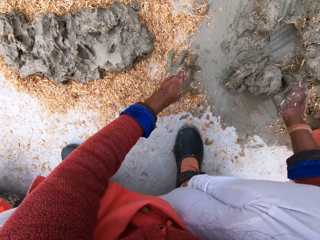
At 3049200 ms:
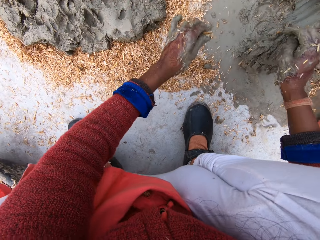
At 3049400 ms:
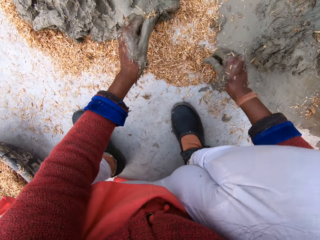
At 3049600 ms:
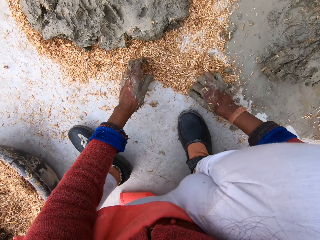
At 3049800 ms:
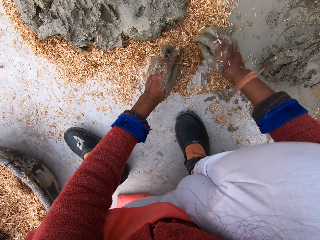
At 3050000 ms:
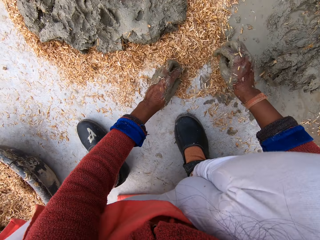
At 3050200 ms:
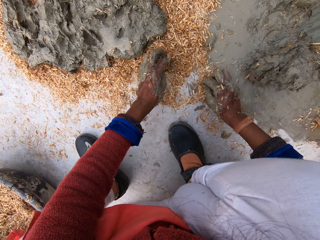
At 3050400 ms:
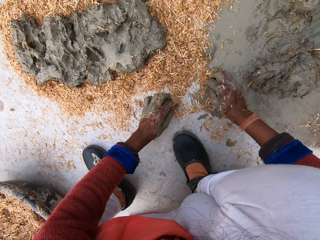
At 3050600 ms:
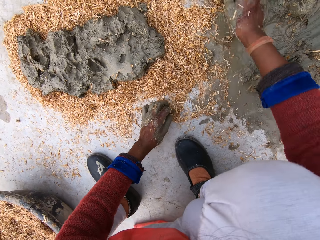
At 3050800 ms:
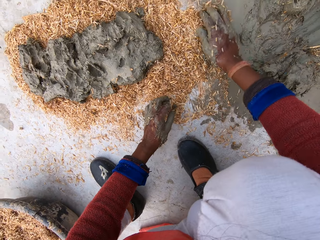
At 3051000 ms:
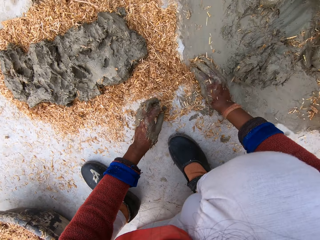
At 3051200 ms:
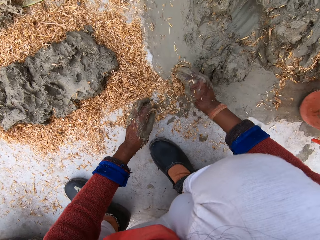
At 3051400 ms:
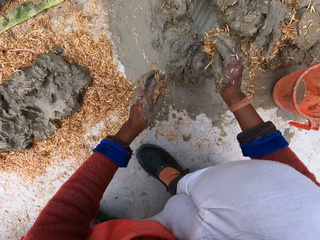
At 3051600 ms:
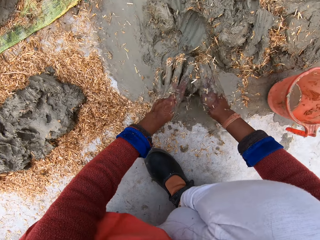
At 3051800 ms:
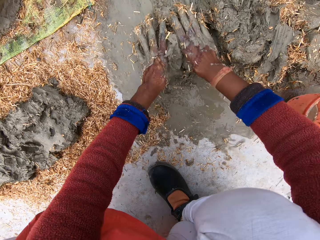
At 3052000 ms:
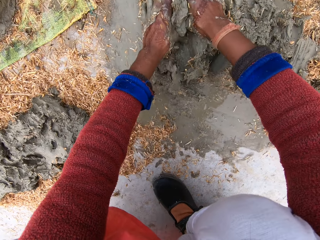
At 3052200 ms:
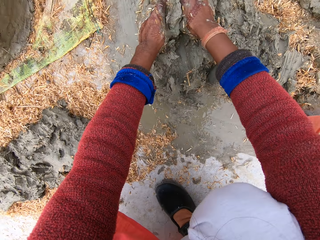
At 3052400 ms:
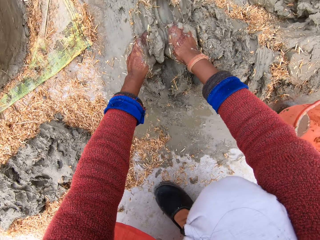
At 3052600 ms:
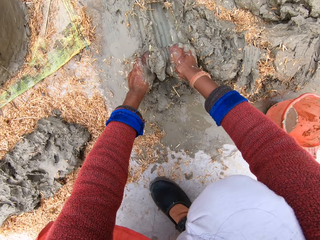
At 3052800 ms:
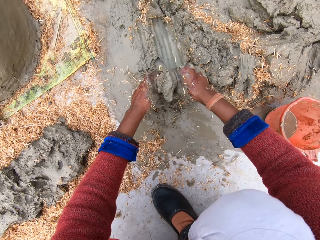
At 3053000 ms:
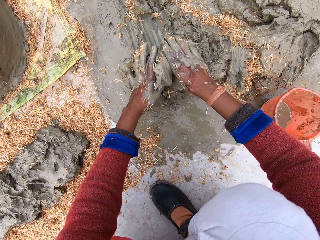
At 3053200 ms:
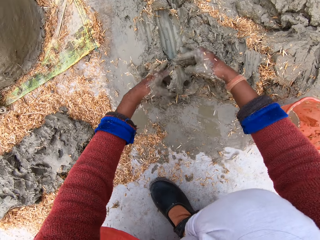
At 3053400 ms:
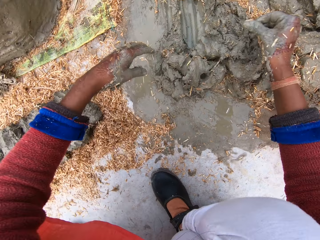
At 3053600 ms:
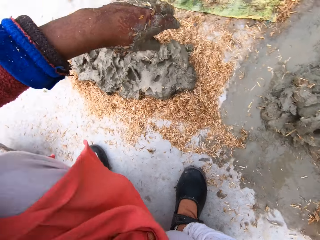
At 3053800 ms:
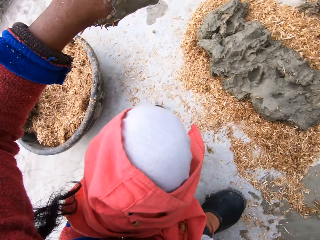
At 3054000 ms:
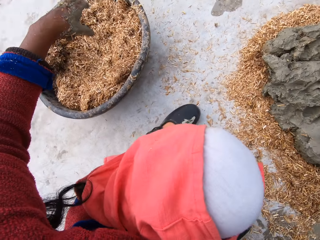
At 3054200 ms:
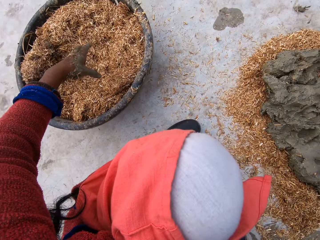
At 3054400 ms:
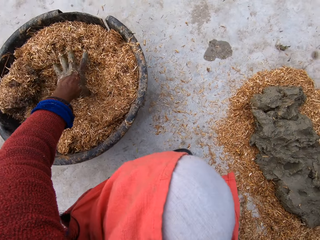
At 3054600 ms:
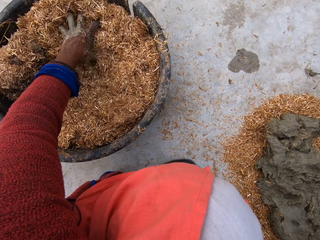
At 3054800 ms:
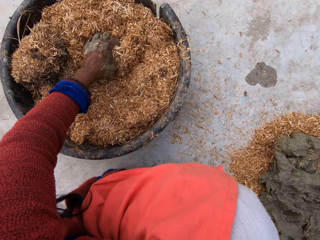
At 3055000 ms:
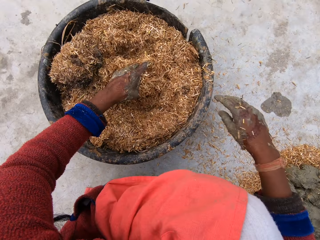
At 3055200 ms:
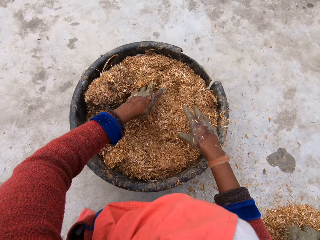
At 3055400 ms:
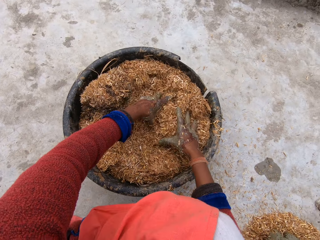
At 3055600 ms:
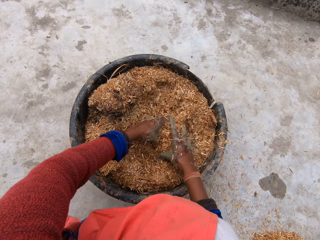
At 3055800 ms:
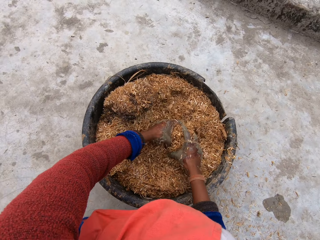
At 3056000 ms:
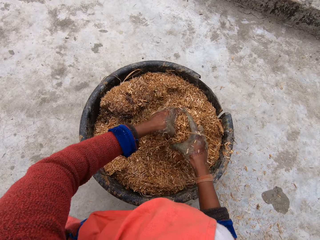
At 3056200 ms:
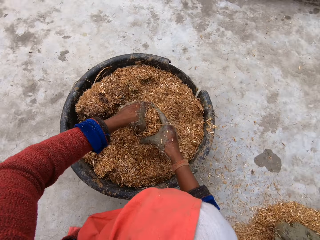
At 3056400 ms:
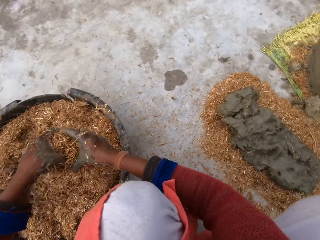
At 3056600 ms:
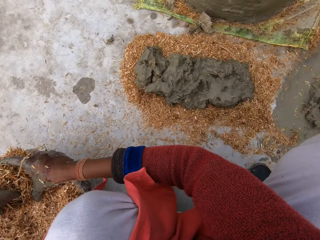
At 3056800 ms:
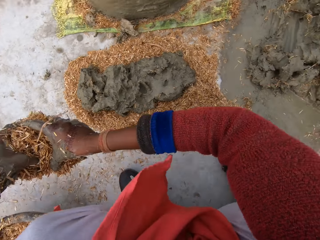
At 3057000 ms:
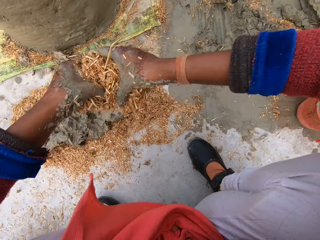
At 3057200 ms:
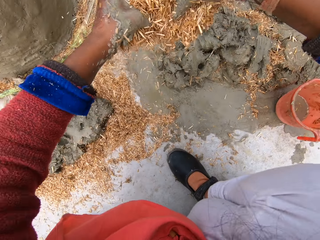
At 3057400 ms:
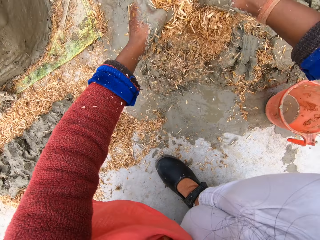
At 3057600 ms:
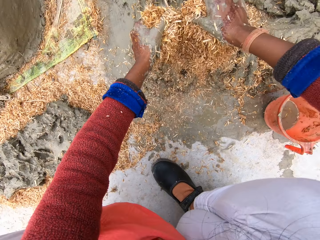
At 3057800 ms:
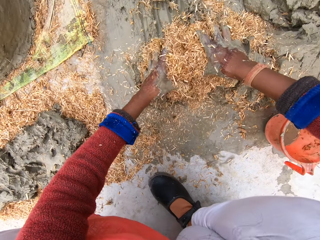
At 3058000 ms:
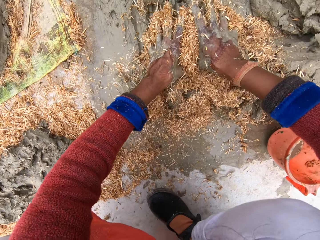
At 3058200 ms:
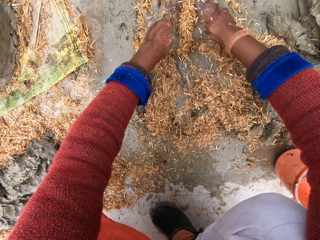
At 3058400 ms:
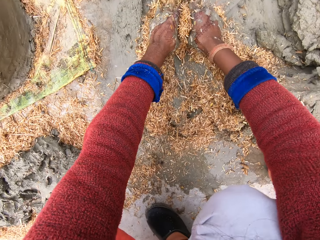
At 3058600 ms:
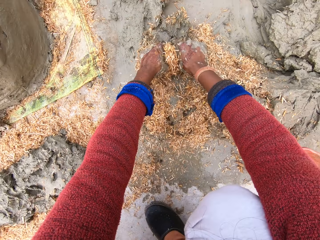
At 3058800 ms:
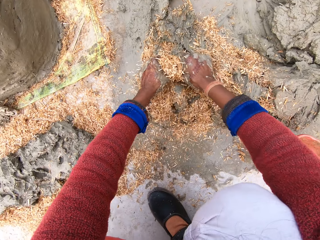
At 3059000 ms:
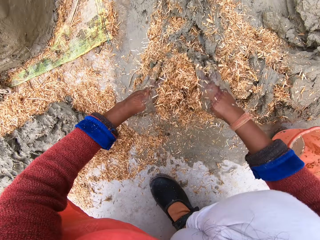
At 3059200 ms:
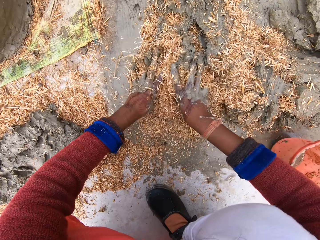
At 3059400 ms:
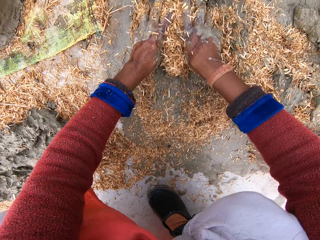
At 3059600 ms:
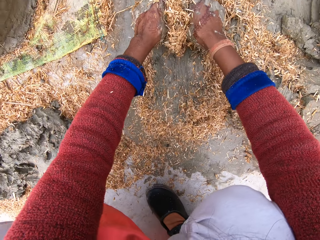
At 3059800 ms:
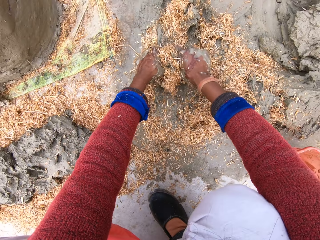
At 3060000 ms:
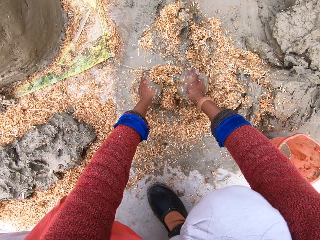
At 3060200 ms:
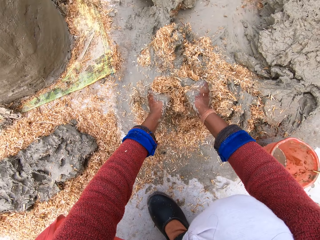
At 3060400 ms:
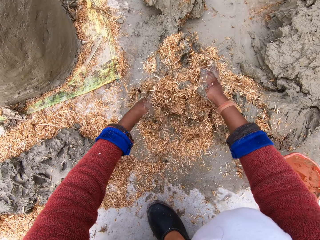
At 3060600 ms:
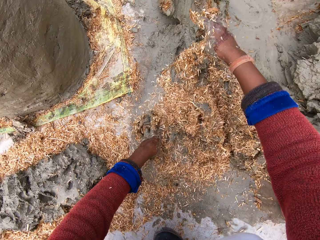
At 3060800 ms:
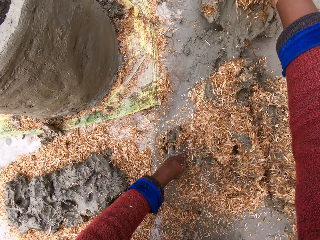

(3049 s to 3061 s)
The camera wearer pulls clay soil. She touches sawdust on the floor with her hands. She mixes the clay portion on the floor with the sawdust in her hands. She mixes the clay soil. She packs sawdust from the bowl on the floor. She picks the clay soil. She pours the sawdust on the heap of clay. She mixes the clay with the sawdust.

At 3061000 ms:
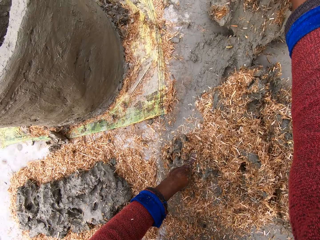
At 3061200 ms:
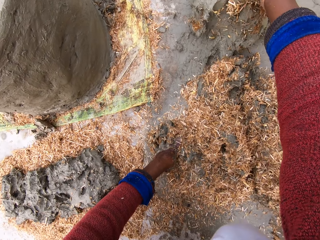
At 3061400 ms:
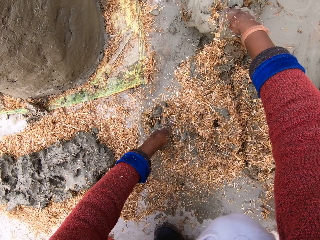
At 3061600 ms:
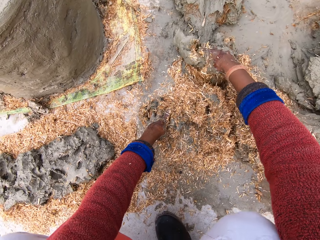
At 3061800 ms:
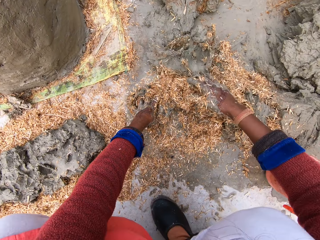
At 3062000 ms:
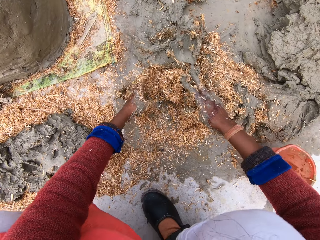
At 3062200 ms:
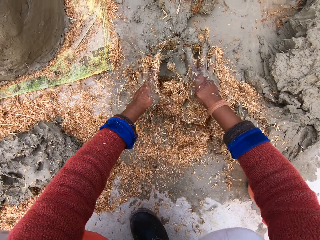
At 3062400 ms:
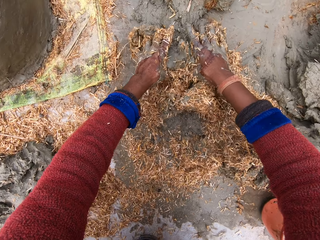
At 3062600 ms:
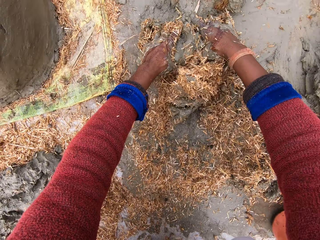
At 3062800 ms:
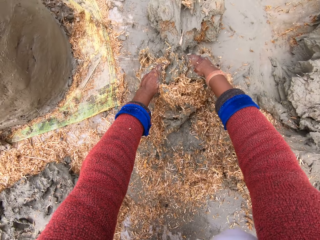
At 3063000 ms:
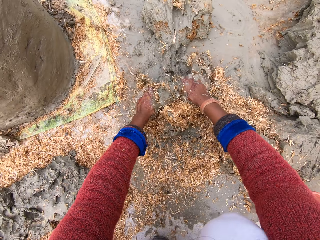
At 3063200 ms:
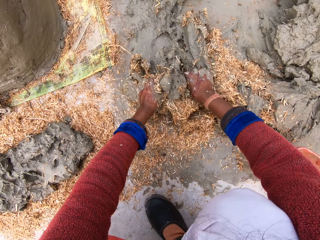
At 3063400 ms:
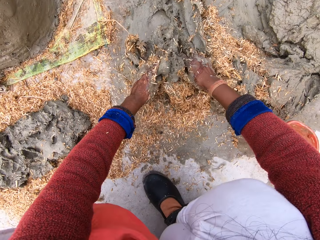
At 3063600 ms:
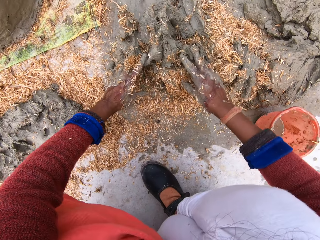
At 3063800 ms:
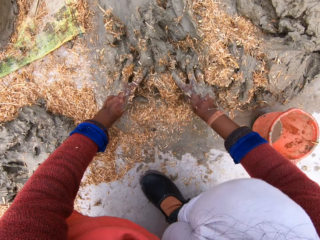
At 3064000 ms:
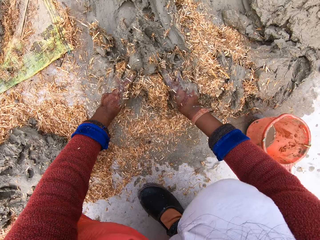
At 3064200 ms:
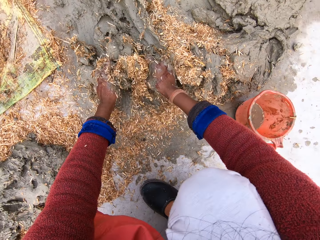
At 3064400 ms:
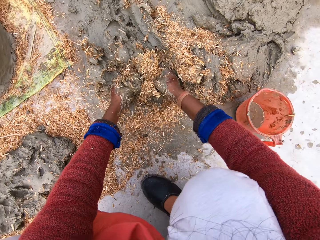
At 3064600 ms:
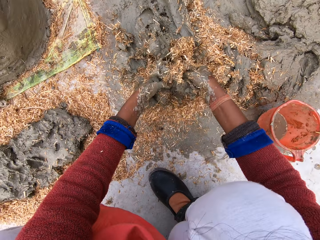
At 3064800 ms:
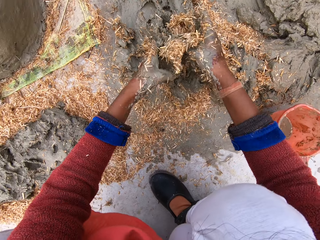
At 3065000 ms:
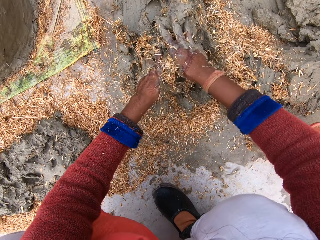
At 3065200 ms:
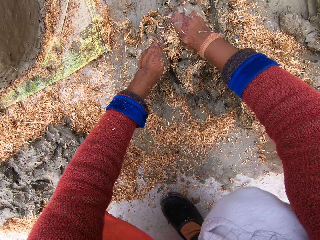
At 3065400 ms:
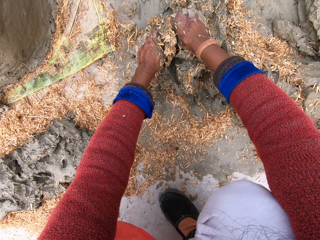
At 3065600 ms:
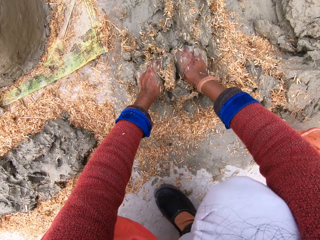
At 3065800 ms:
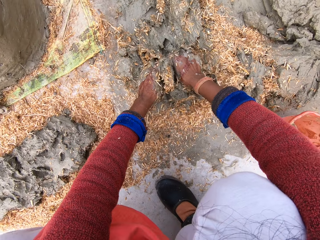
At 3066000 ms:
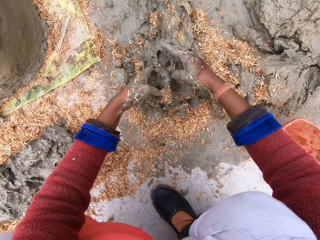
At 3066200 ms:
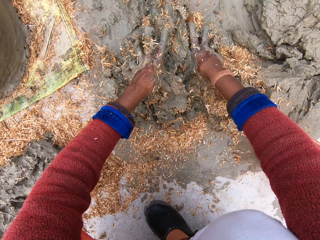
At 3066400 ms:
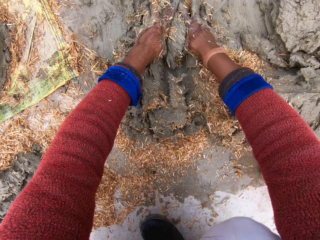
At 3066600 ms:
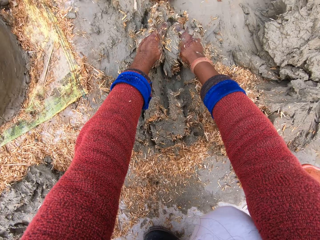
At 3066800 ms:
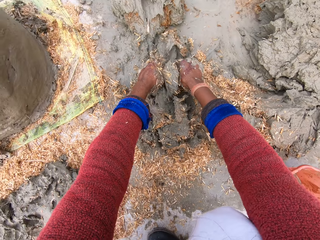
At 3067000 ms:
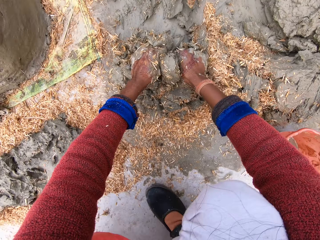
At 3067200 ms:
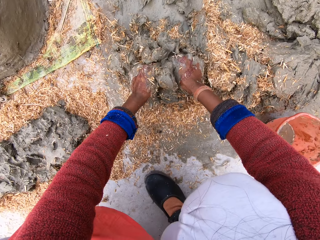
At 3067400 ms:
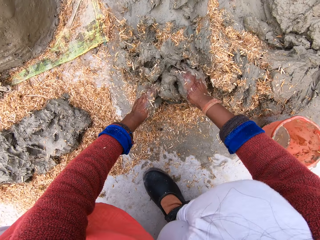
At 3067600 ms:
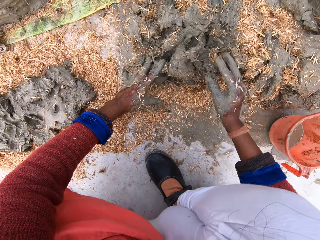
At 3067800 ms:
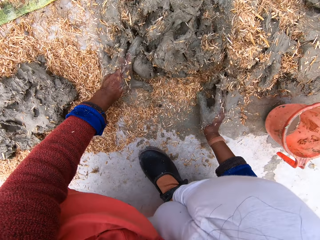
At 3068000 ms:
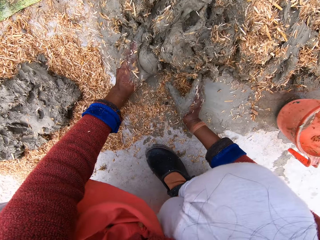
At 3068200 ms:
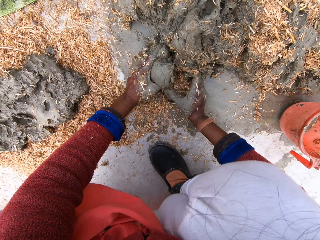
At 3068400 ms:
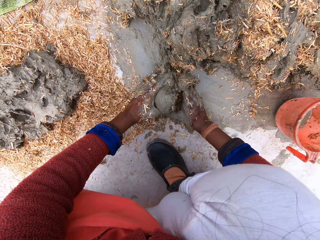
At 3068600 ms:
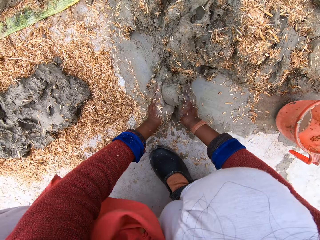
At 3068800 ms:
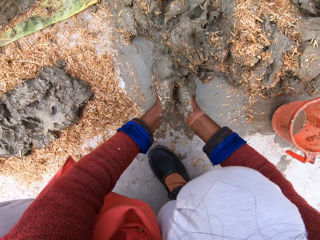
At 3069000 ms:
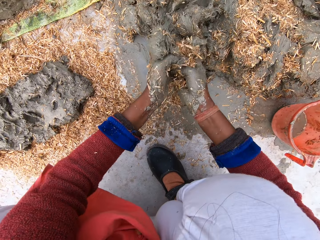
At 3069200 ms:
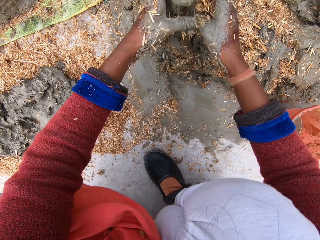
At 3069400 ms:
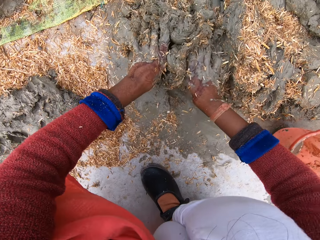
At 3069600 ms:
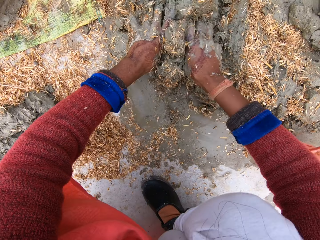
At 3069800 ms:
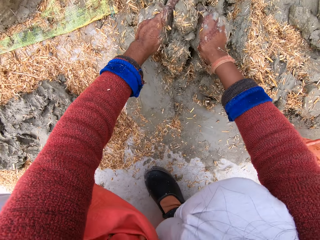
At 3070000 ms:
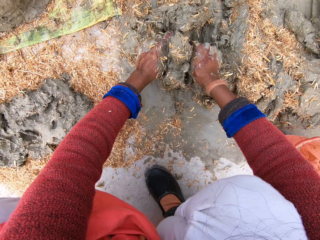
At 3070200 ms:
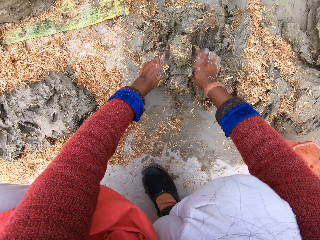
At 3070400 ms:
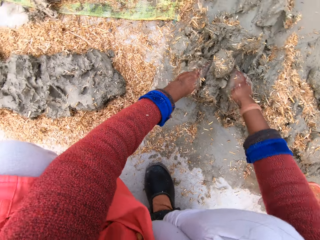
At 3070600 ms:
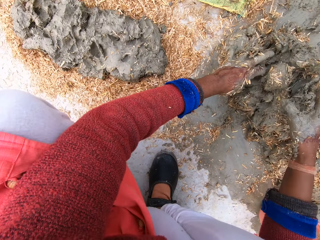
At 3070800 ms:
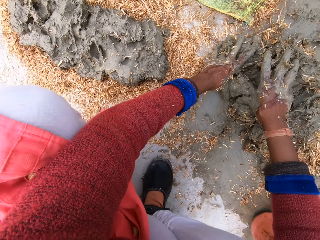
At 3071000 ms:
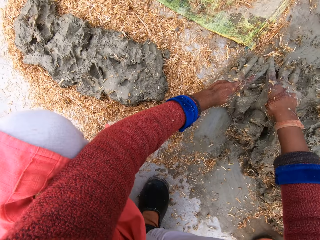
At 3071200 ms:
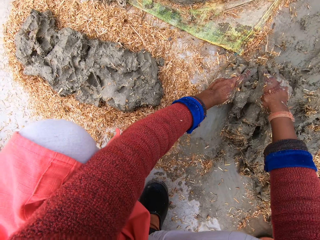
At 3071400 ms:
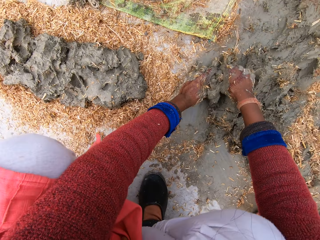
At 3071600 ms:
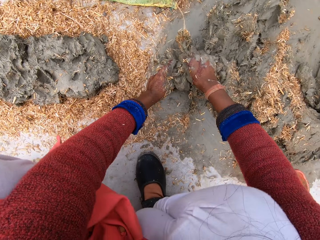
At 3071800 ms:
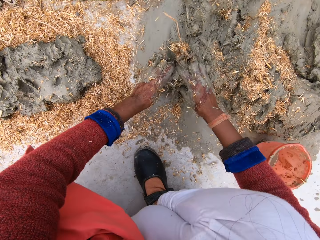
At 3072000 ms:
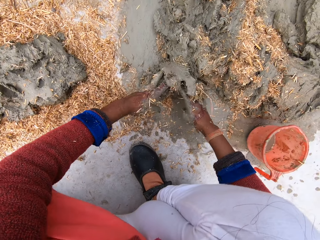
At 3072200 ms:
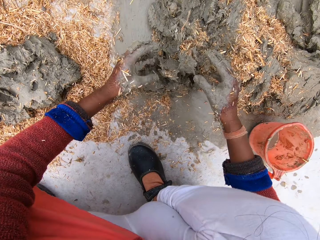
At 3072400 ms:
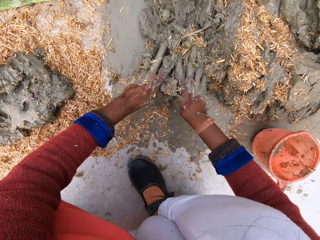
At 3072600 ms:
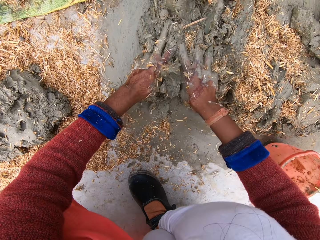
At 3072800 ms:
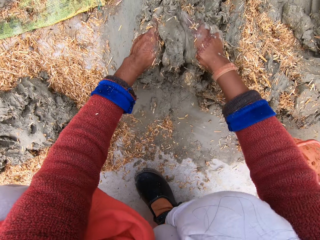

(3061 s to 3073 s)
The camera wearer pulls clay soil. They mix sawdust with the clay soil repeatedly.
